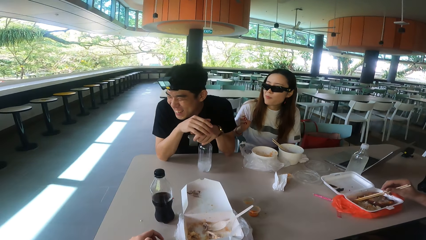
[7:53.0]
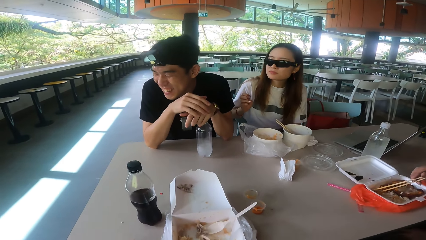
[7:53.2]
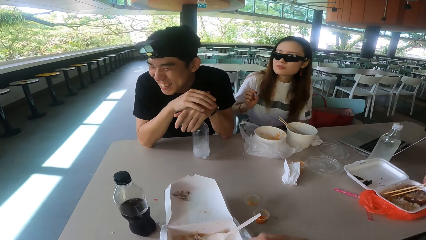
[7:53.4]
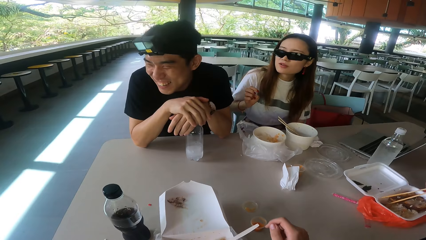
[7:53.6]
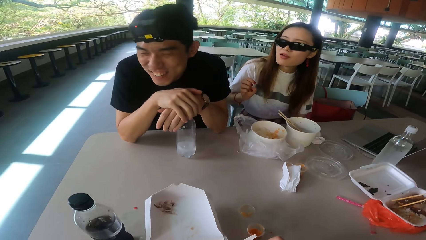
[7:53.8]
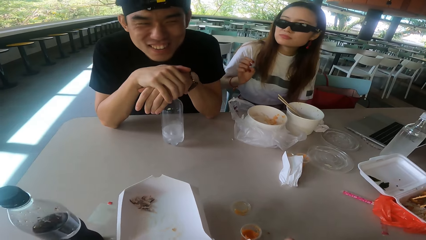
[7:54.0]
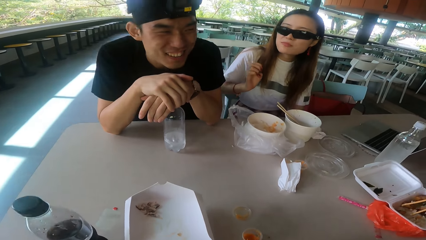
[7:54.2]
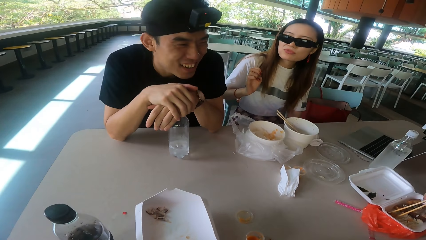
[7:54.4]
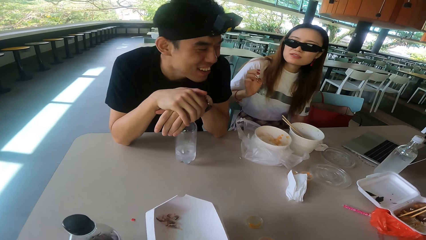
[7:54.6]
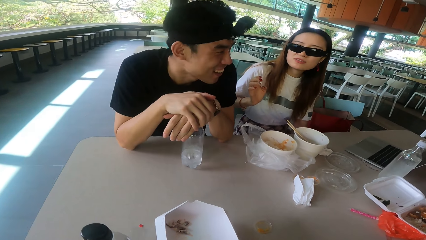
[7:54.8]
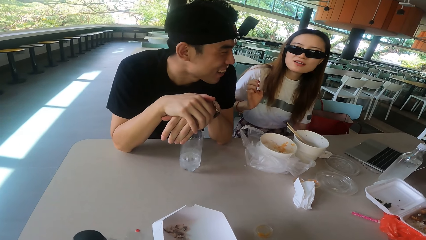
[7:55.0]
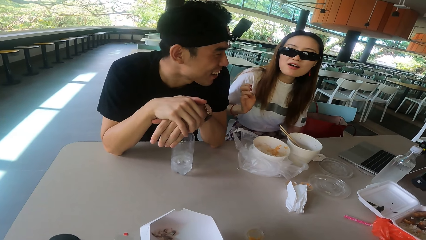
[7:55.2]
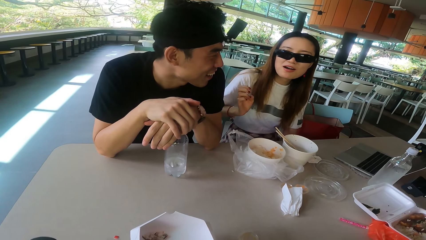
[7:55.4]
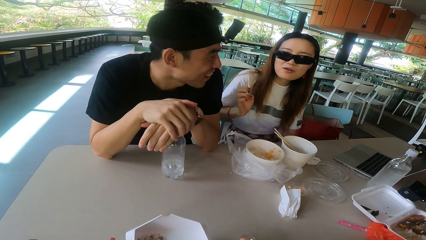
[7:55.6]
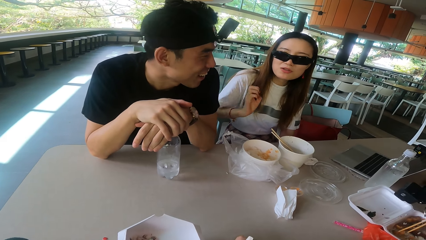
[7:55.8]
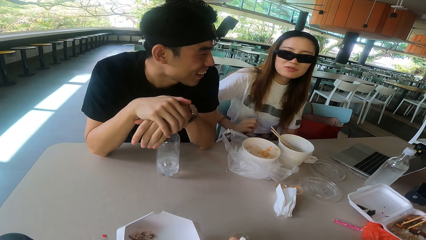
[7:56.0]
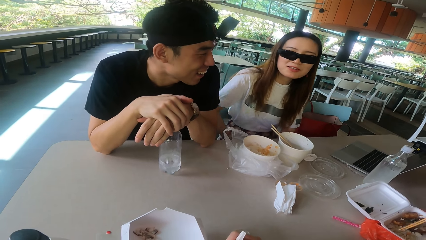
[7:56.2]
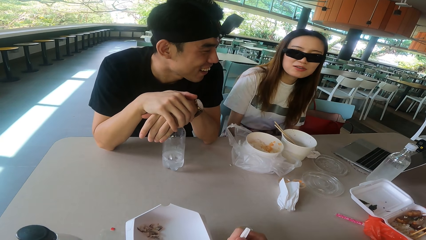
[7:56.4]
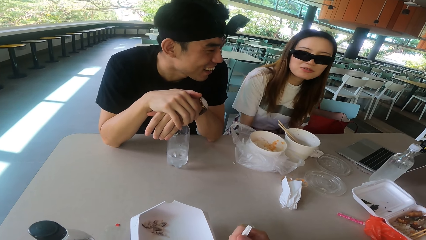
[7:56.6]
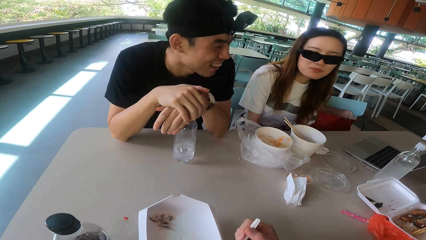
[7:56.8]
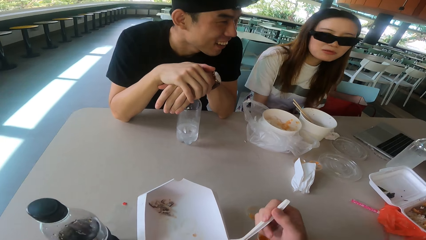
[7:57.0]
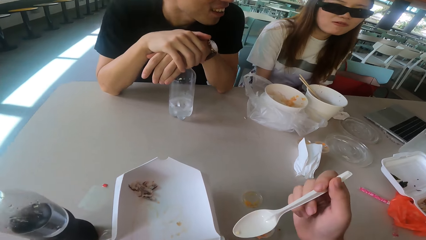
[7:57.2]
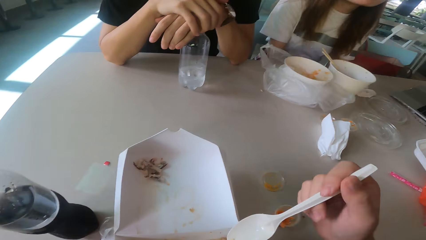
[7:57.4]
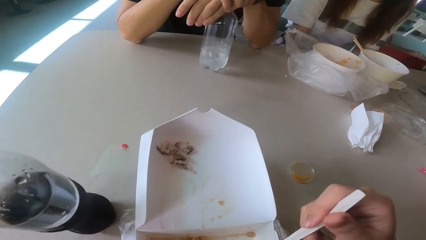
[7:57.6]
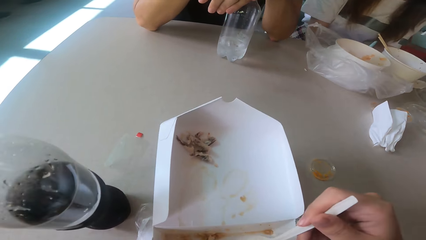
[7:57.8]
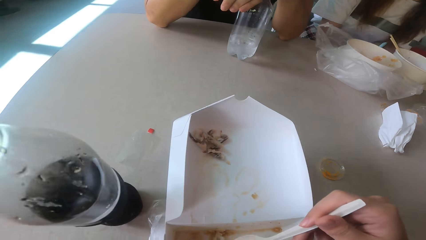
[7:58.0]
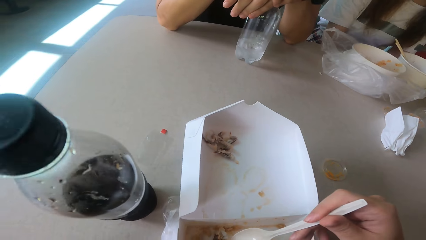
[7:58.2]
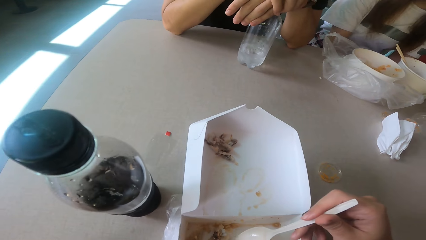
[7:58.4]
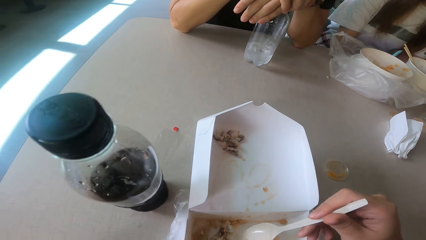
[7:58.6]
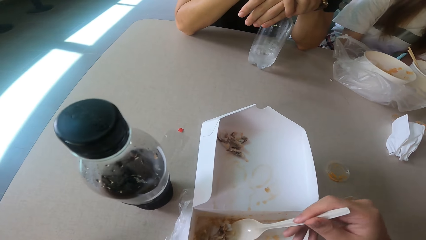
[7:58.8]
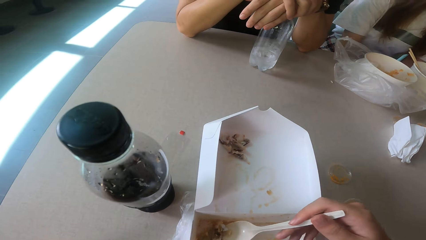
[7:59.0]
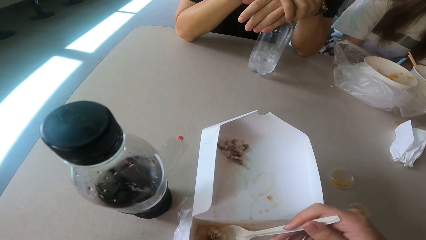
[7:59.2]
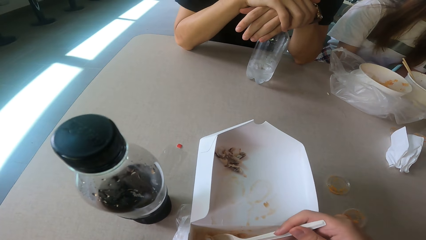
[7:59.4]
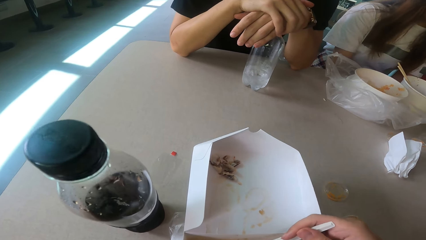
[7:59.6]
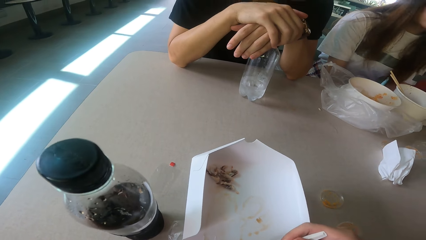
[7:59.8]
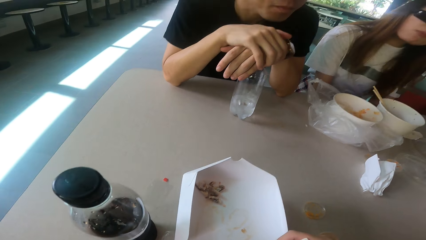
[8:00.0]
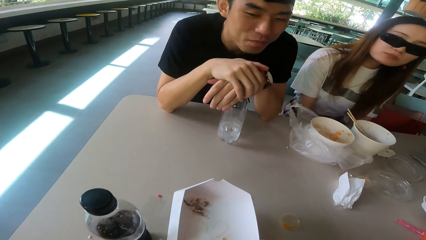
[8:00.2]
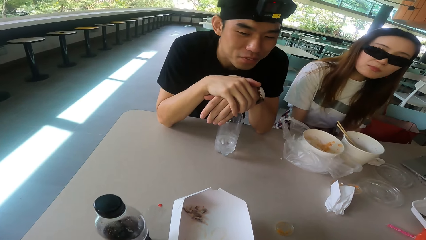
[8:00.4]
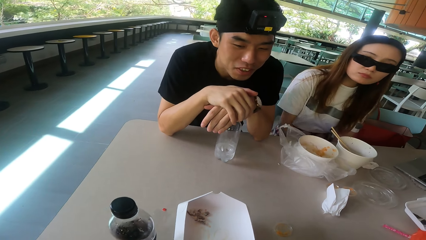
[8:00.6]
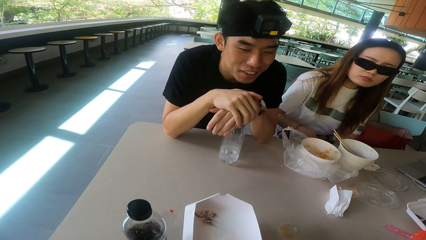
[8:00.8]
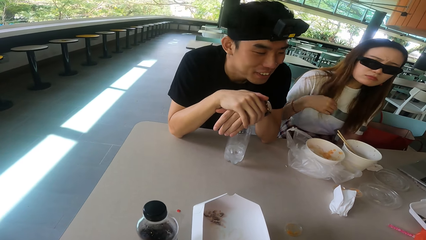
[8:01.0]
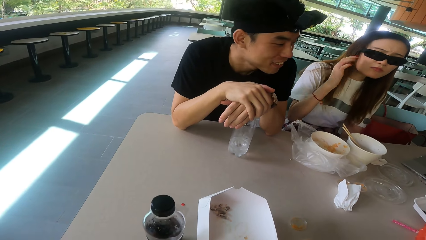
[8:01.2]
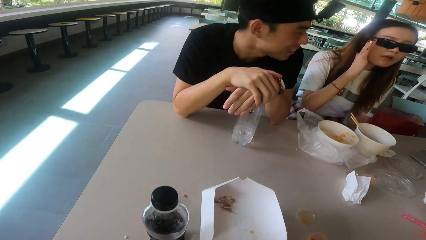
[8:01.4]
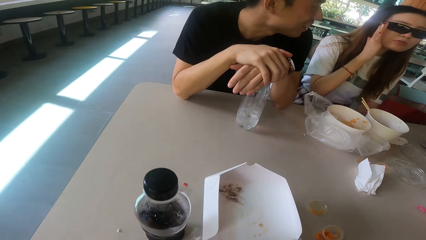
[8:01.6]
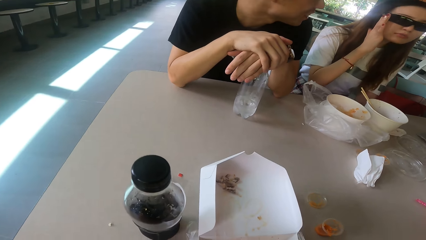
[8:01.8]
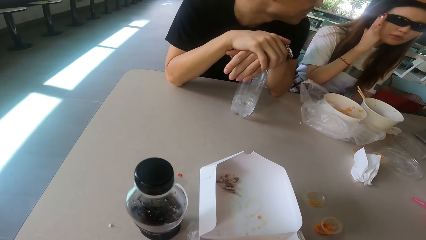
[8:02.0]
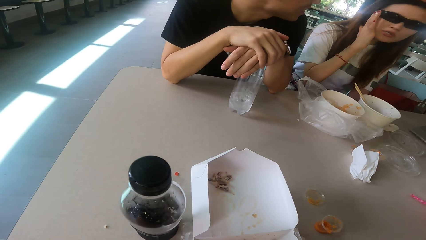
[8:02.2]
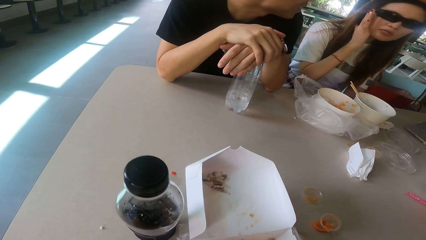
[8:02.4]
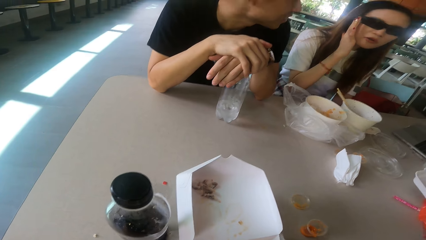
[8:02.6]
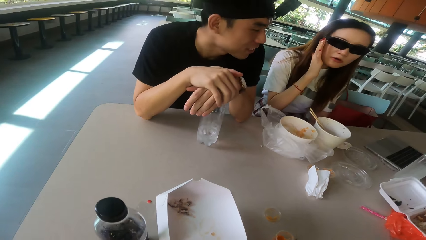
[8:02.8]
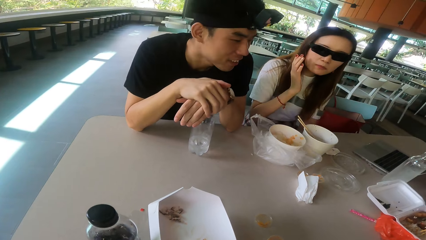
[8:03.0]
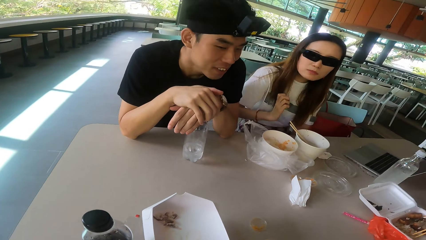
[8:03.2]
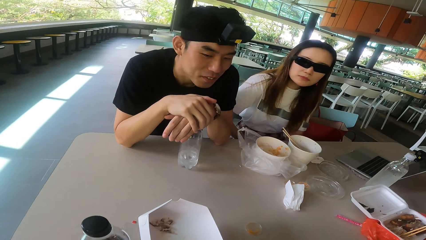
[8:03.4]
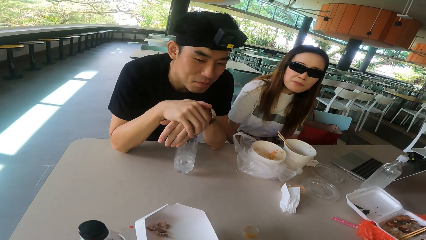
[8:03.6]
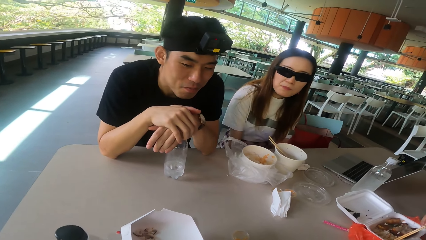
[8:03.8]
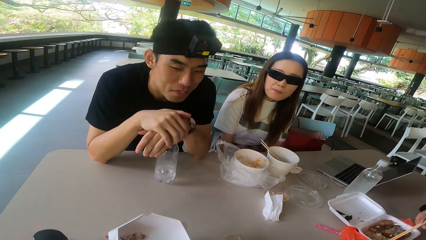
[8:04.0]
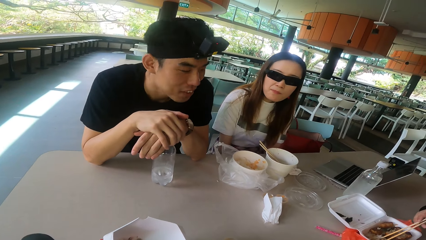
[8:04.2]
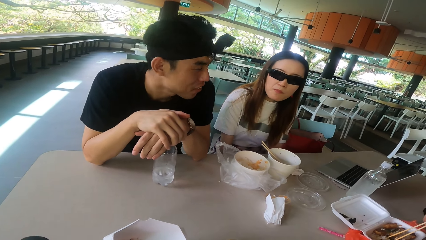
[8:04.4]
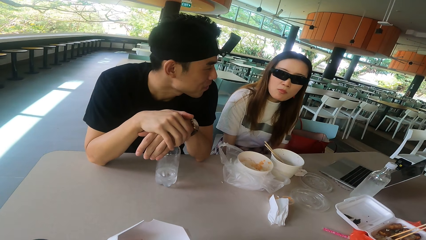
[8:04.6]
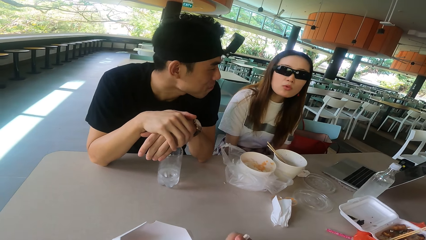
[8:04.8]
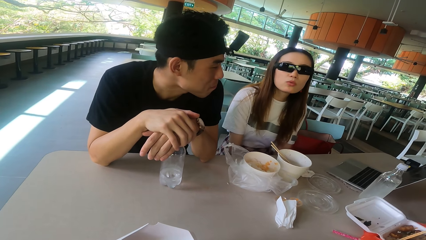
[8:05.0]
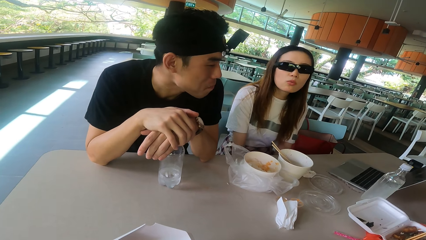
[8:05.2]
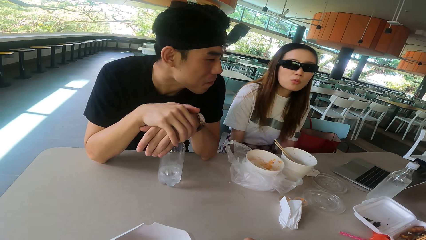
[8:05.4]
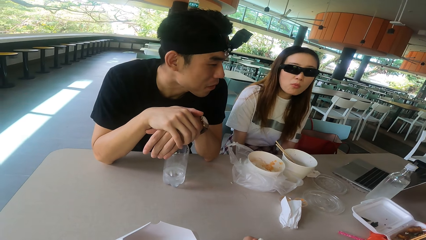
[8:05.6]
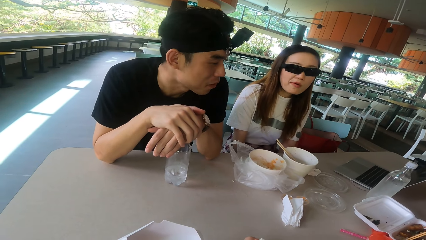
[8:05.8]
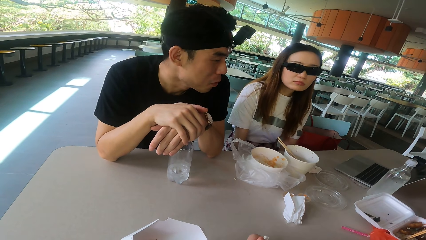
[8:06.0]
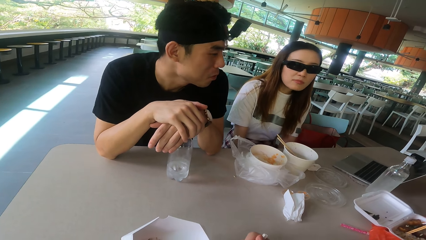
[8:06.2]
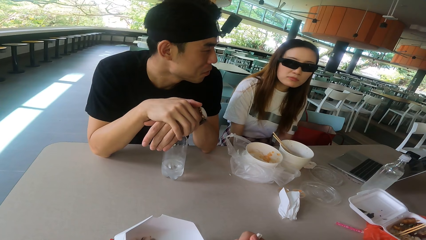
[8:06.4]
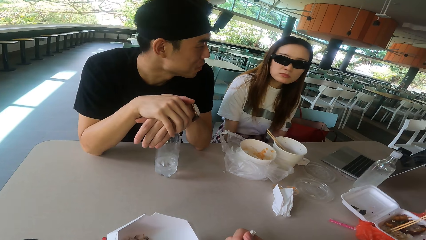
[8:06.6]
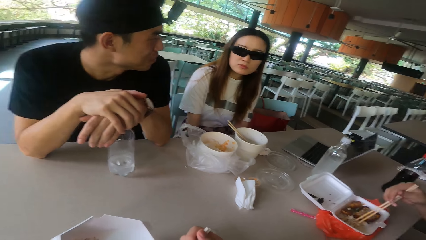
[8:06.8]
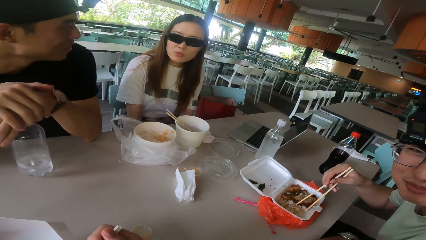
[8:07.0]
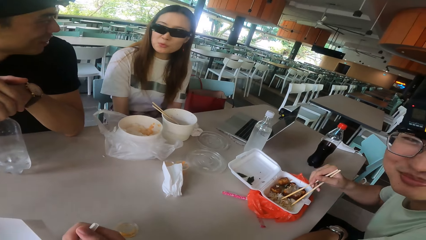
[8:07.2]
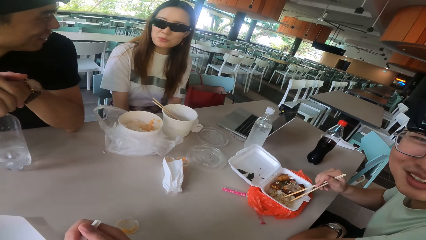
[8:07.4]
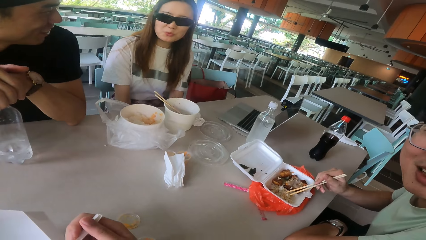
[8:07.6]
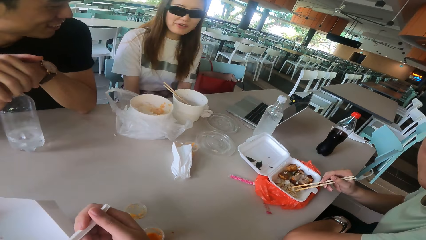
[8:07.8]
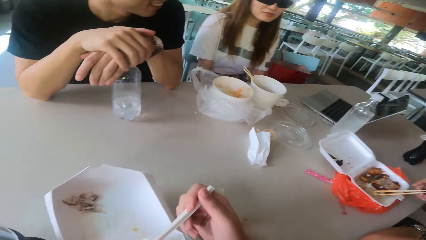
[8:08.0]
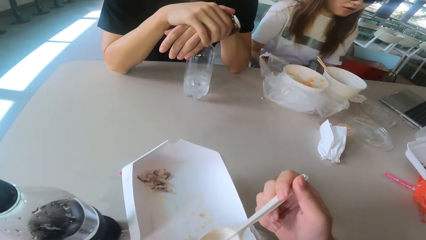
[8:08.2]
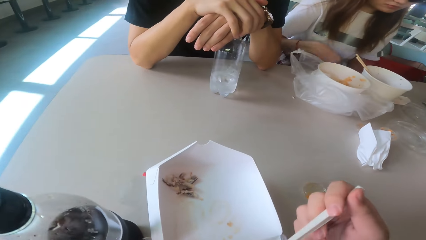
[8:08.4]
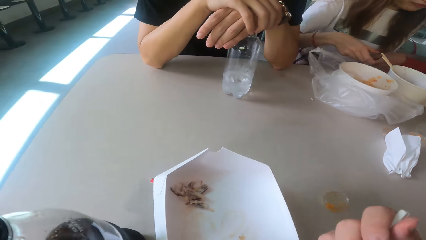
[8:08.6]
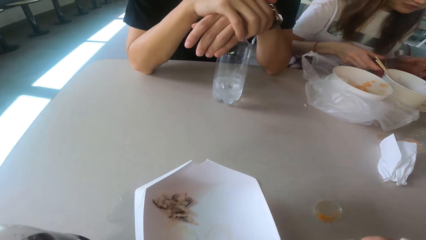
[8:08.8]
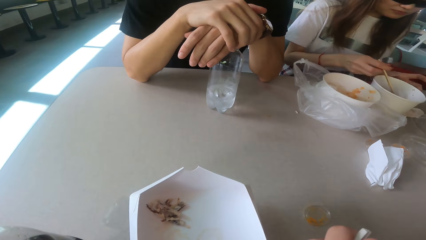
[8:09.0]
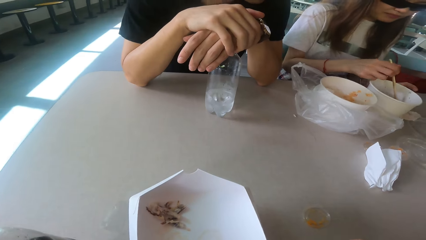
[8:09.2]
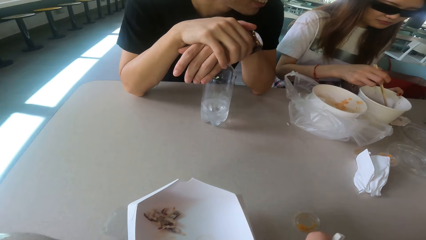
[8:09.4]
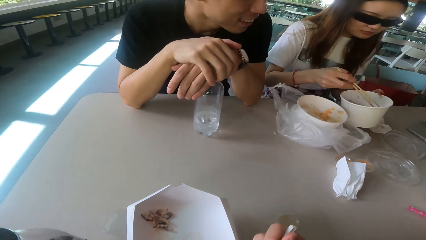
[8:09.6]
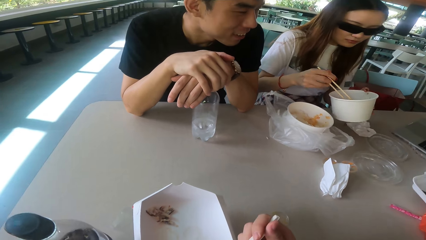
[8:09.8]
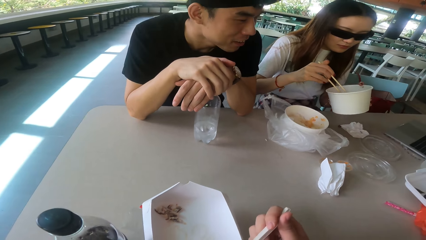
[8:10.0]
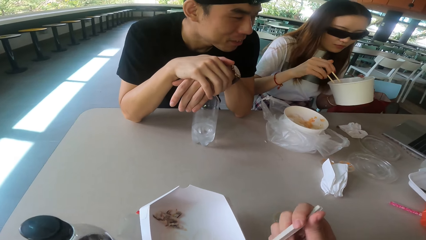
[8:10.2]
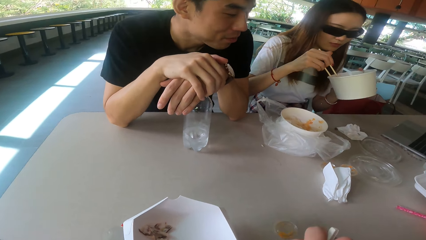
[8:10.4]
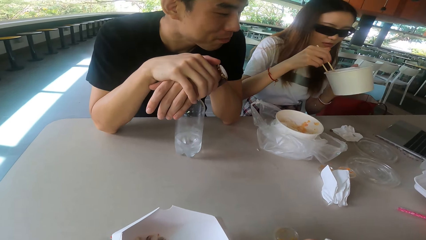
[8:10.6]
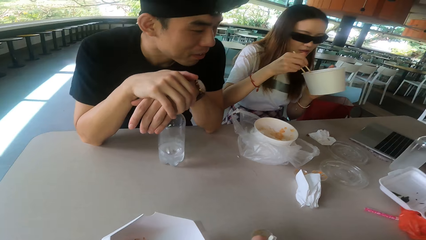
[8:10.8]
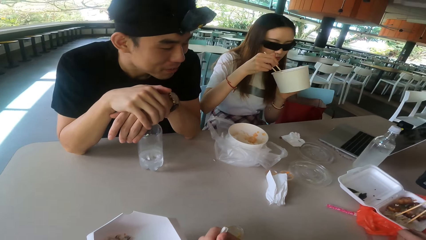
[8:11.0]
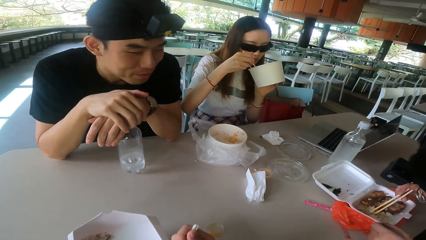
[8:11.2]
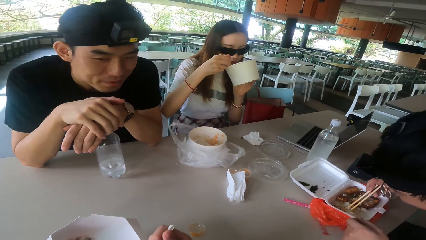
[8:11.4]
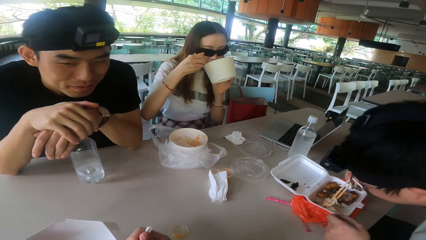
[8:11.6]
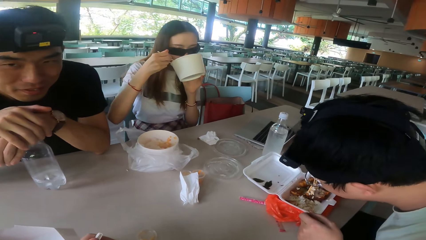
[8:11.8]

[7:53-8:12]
A man laughs. A woman talks. The camera wearer scoops the food and eats the food with a spoon. The woman lifts the hand and drops the hand. A man talks to the woman. The camera wearer eats the food with a spoon and scoops the food.
